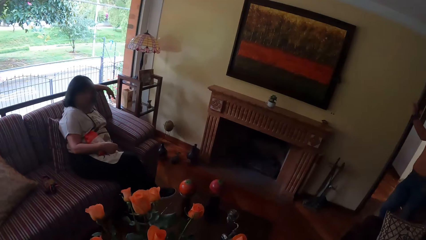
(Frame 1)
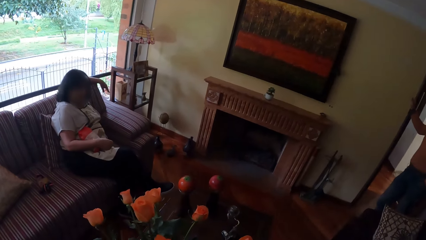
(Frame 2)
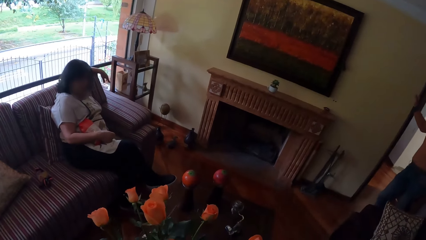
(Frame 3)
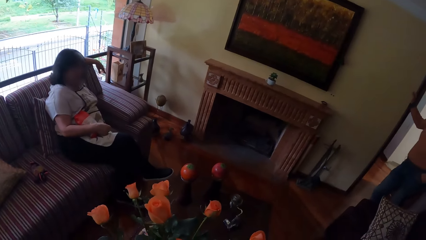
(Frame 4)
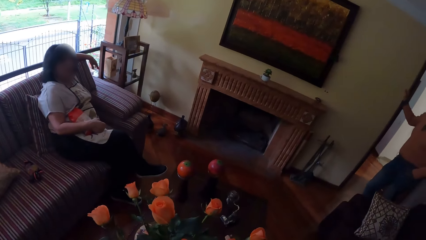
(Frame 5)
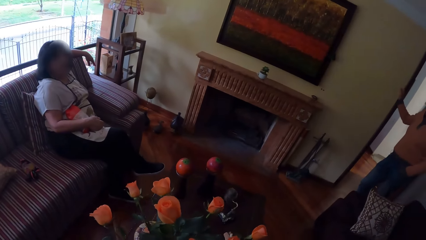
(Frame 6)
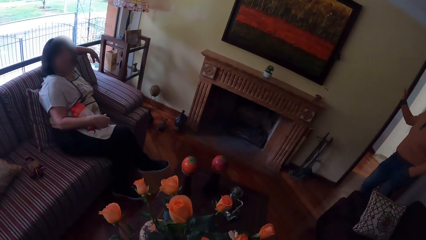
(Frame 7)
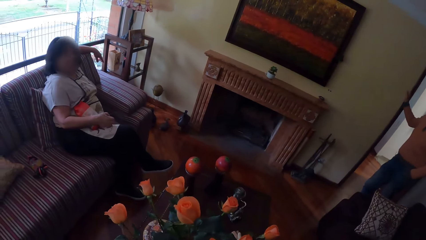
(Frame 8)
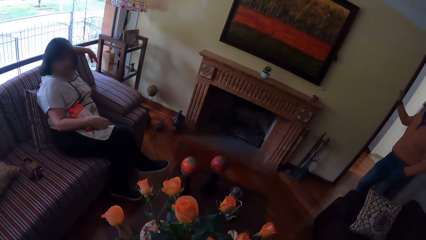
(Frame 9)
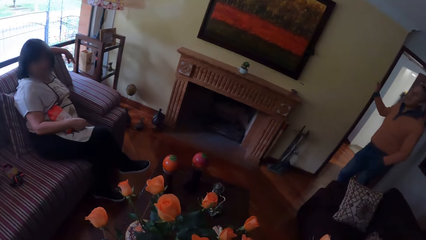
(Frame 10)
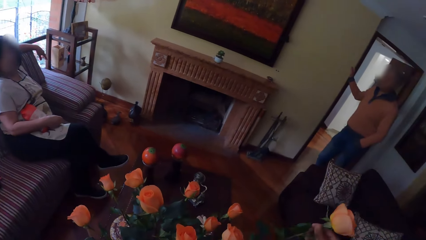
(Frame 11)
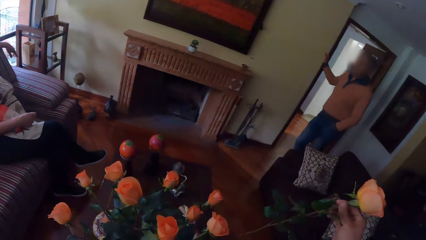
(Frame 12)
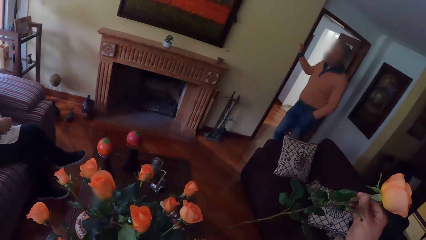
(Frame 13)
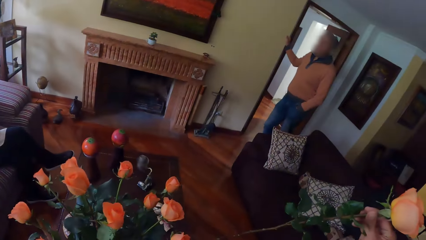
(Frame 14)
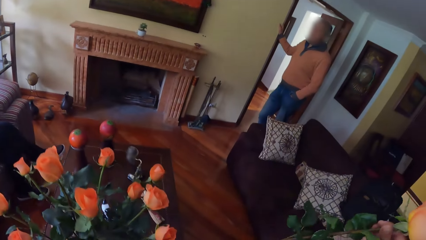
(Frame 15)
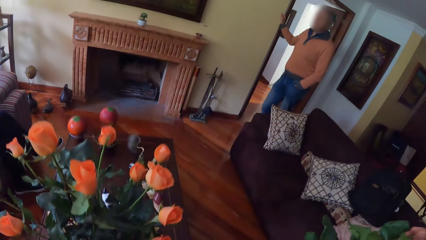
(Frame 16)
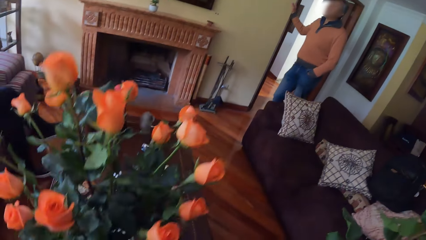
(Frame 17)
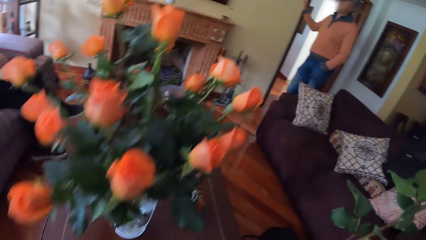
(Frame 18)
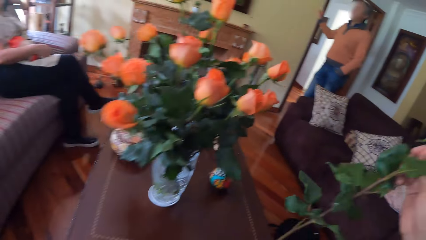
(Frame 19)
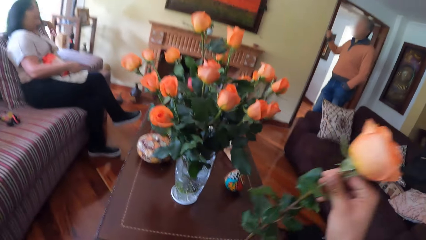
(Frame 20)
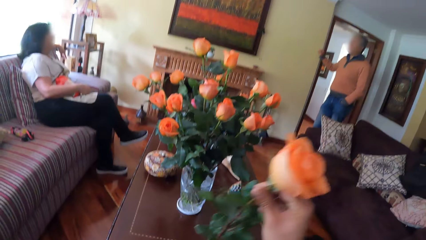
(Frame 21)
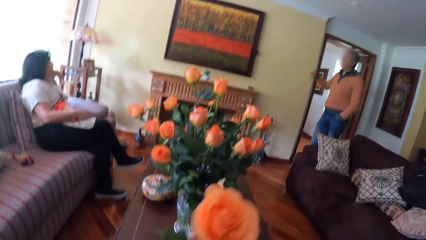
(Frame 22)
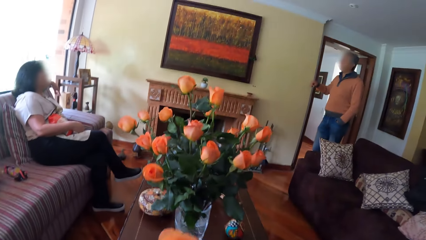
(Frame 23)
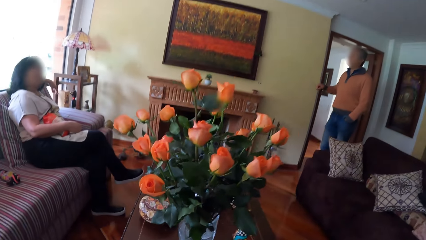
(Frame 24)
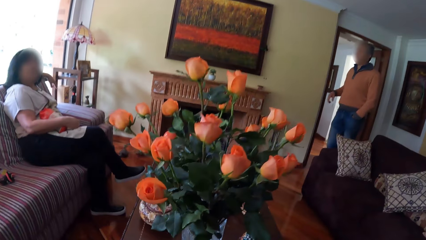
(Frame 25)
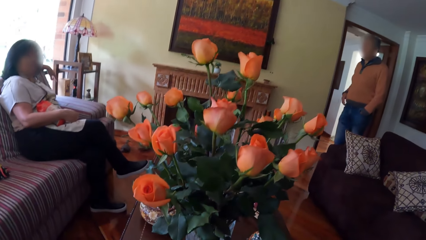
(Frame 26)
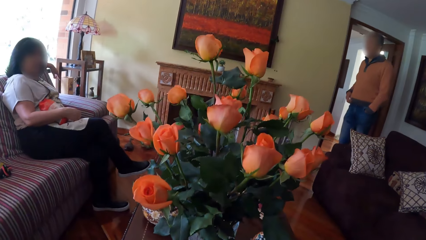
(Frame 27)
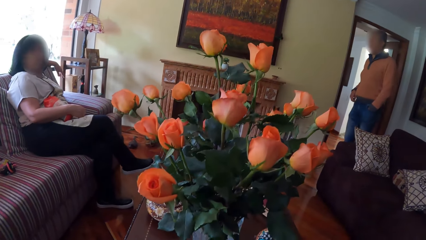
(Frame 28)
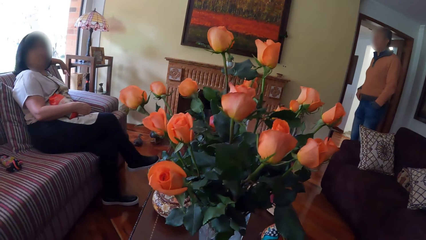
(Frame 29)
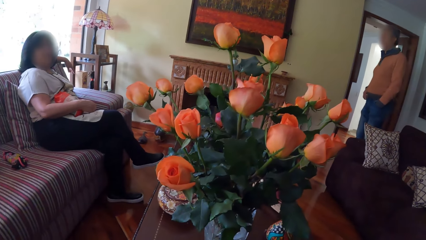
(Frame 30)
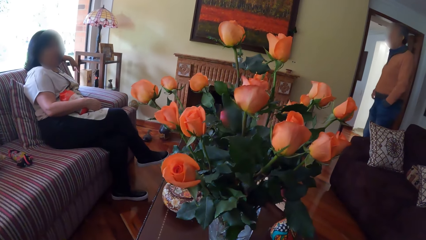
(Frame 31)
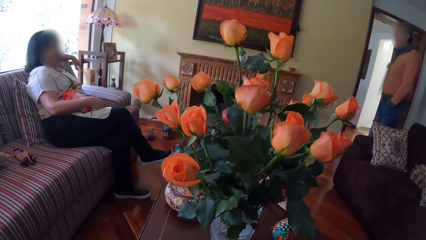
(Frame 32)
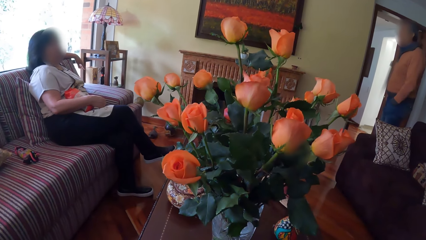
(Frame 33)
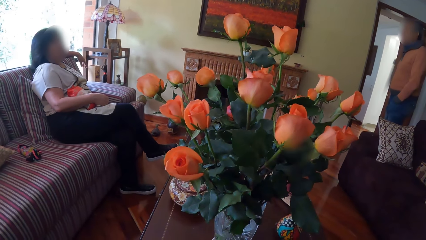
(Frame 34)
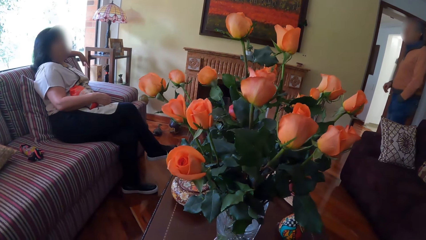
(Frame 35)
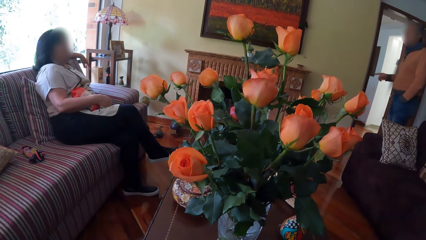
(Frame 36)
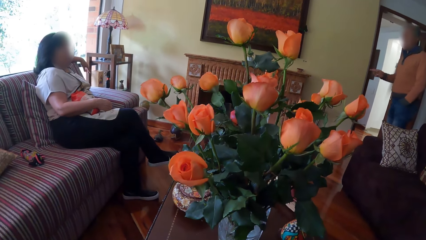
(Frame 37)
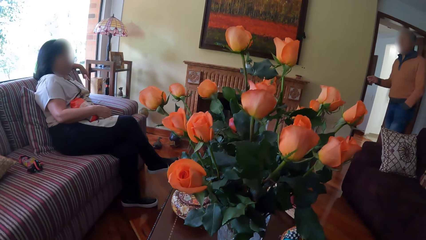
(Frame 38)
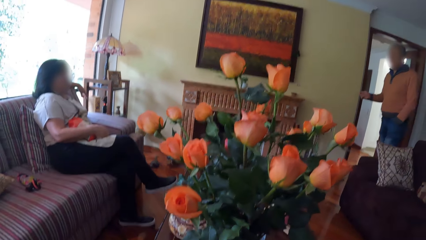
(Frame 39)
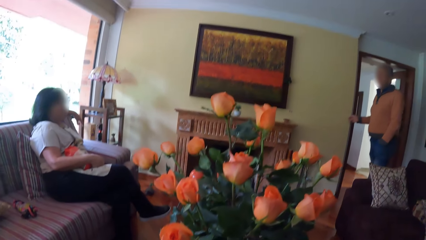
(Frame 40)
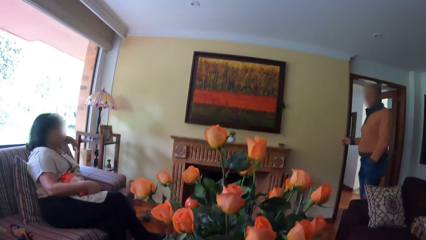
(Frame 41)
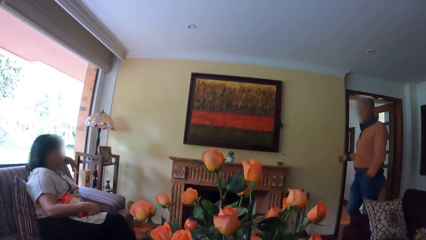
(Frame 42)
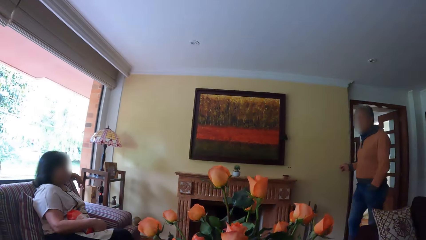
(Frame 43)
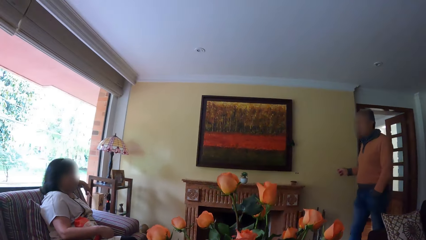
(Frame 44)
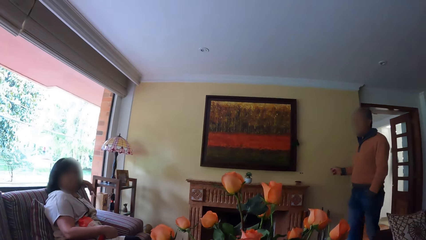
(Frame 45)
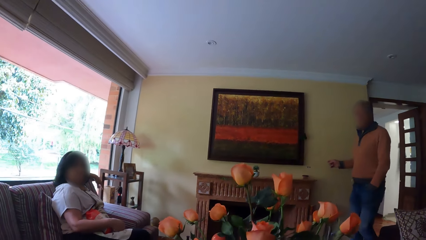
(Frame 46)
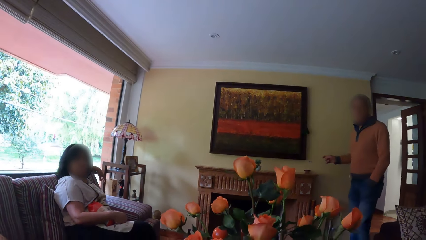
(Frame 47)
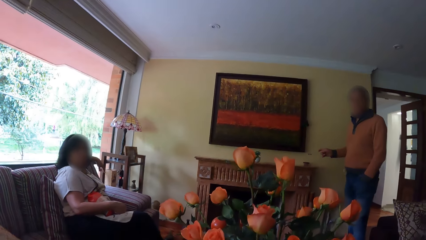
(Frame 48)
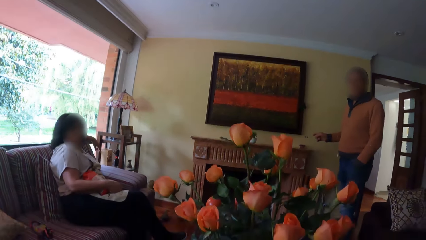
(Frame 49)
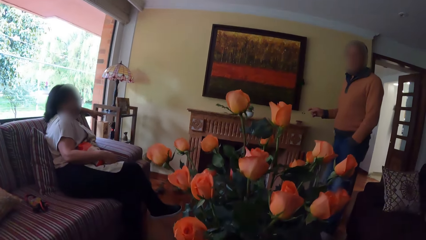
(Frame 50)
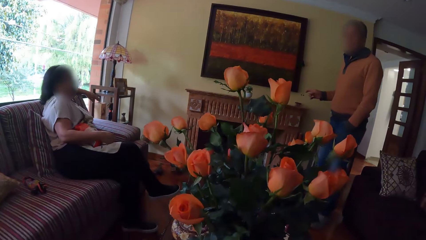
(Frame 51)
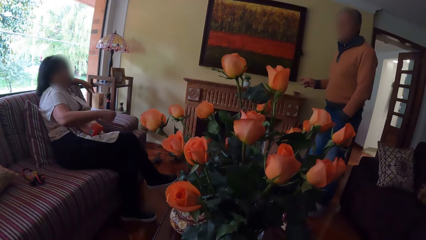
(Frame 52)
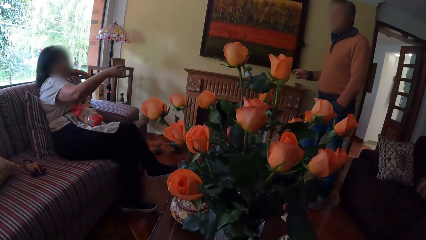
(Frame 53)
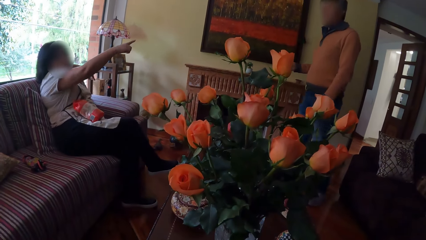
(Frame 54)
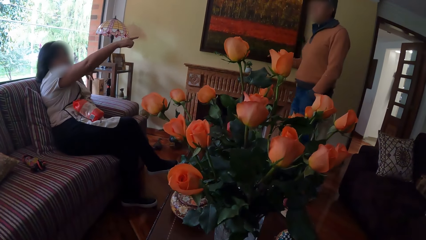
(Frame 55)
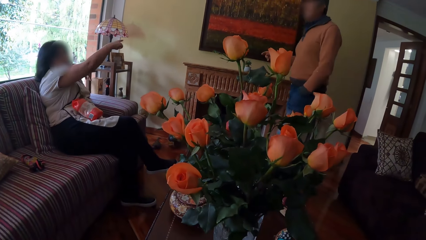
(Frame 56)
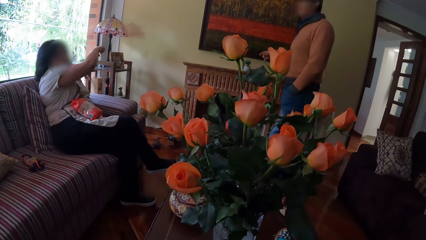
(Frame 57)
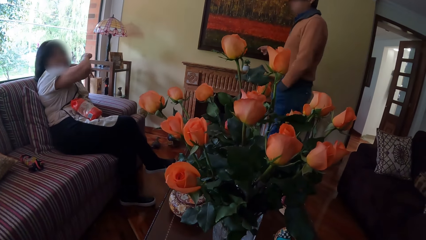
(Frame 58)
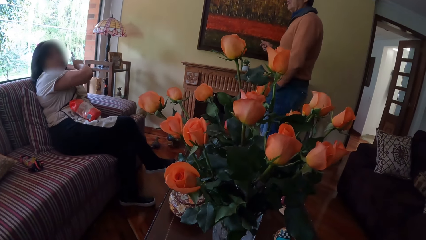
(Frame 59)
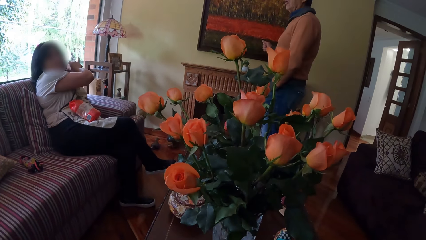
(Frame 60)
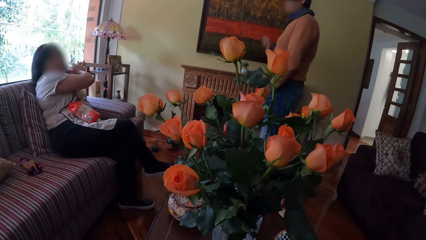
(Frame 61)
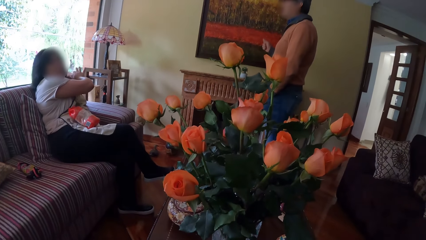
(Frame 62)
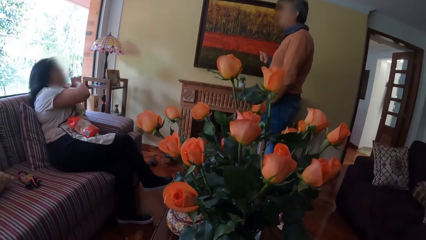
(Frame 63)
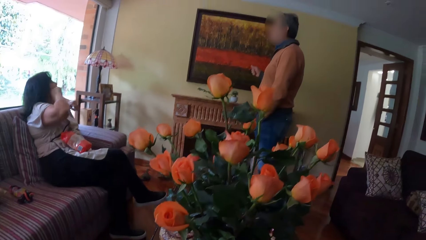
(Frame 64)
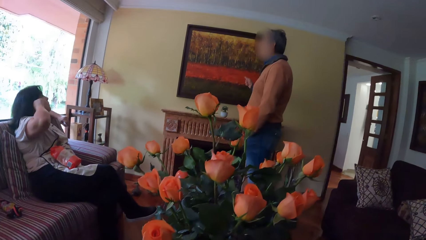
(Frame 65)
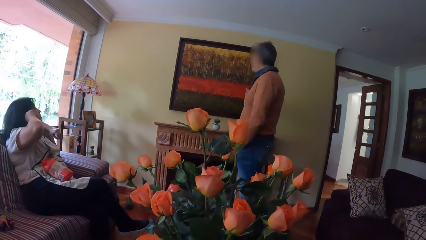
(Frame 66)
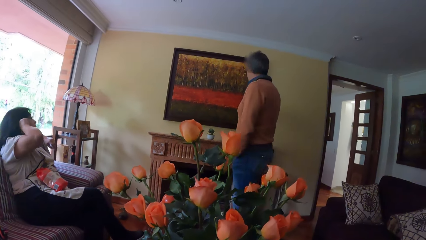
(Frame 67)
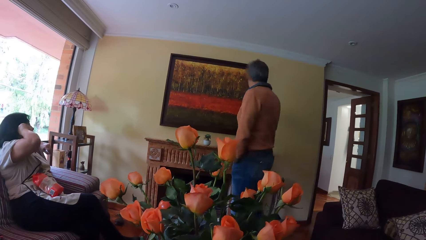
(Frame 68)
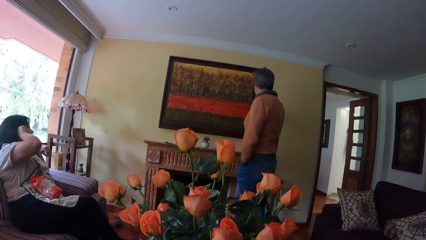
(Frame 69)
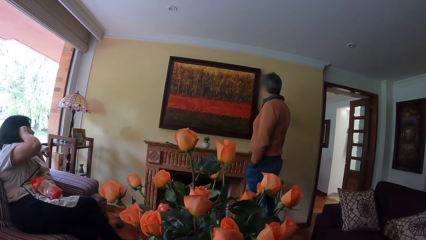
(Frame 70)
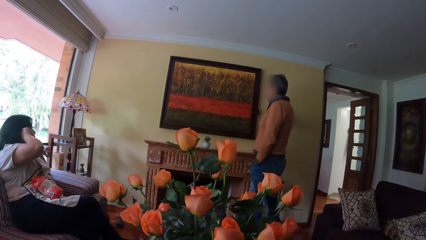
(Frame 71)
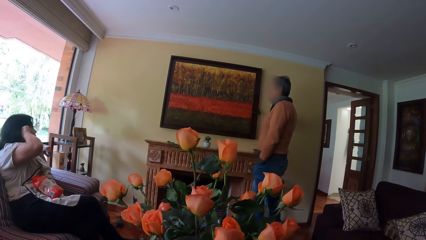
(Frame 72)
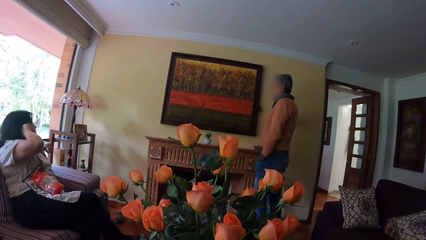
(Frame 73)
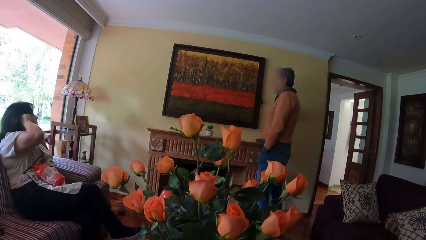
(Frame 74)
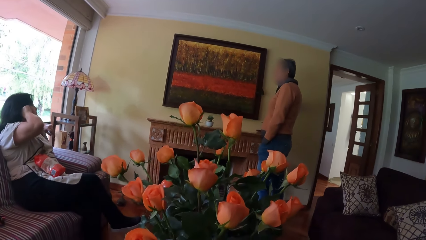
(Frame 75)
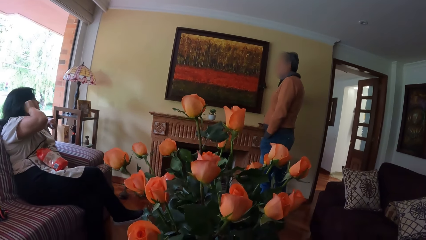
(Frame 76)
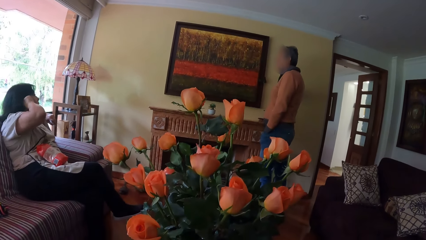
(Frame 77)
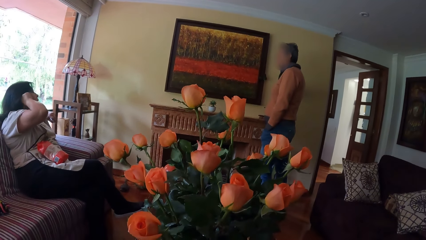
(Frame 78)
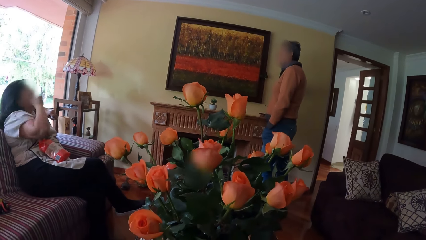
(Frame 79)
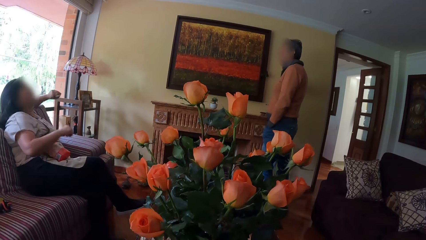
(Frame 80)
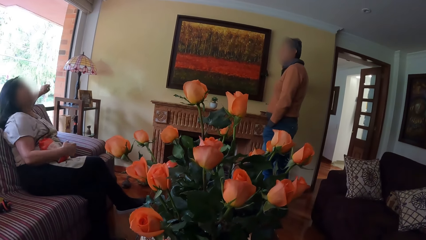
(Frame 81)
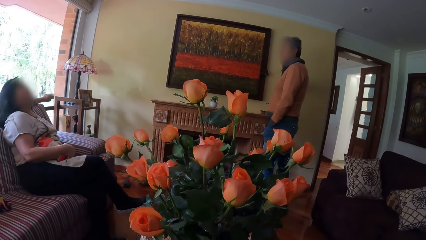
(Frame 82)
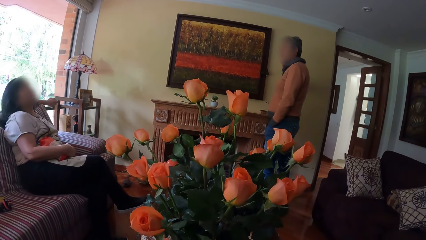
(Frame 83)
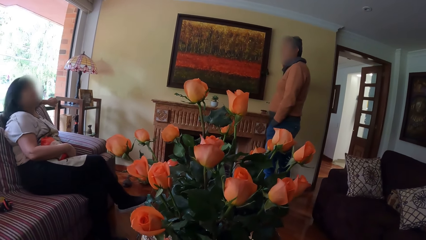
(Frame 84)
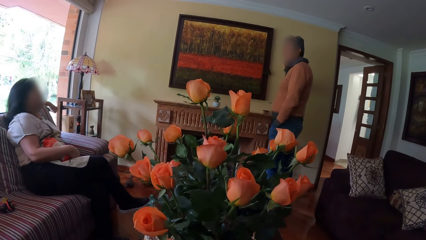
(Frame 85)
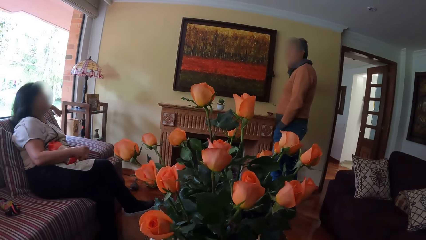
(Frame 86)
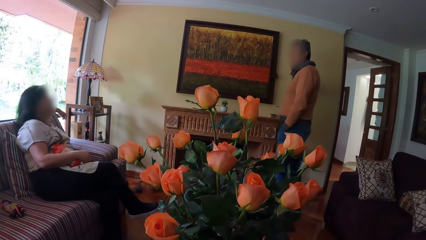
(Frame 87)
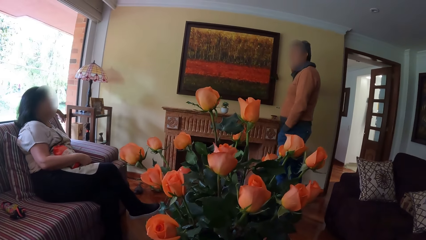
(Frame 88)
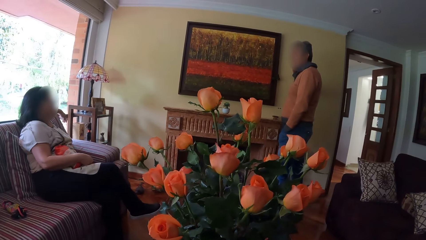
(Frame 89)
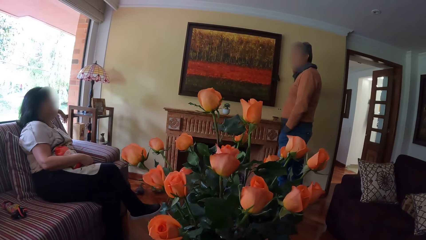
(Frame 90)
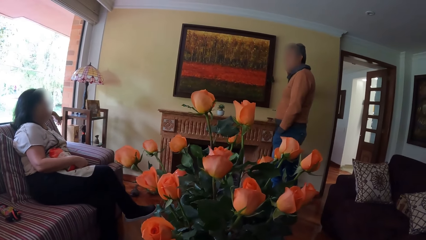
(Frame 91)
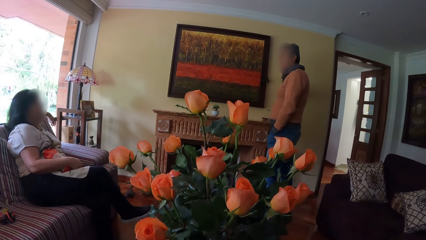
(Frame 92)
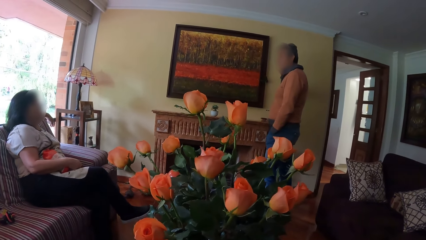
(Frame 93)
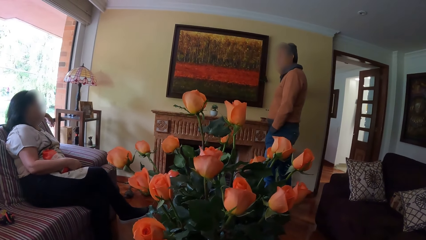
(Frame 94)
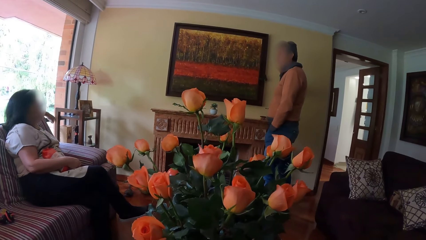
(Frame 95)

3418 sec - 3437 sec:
The camera wearer picks a flower from the flower vase. They stare at the flower in the vase. A man walks around the building. Another man interacts with a lady. A woman makes gestures to the first man.
